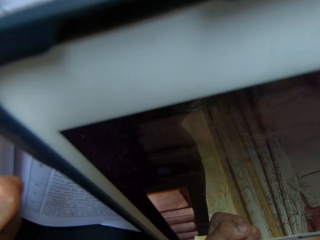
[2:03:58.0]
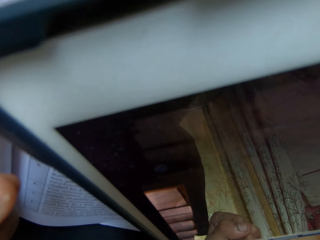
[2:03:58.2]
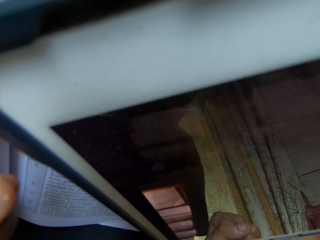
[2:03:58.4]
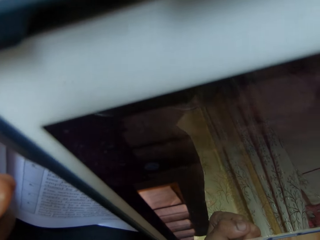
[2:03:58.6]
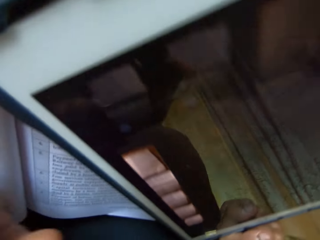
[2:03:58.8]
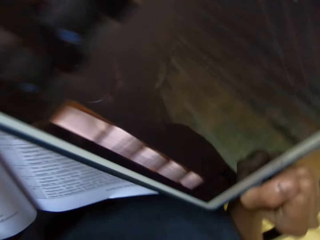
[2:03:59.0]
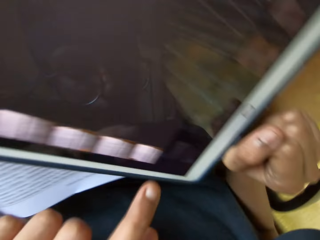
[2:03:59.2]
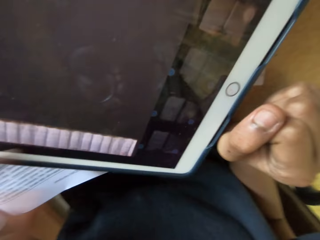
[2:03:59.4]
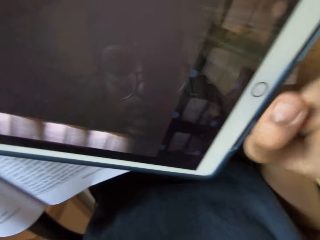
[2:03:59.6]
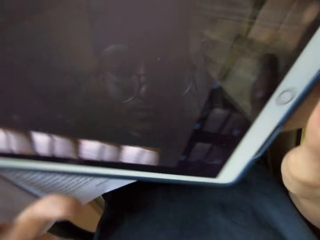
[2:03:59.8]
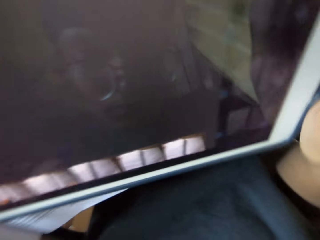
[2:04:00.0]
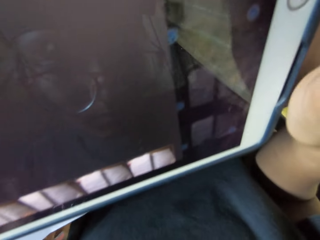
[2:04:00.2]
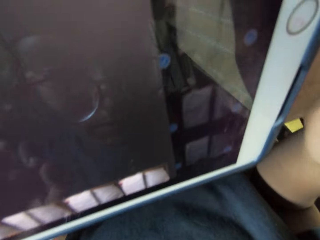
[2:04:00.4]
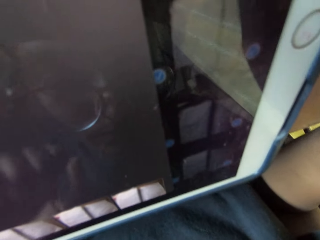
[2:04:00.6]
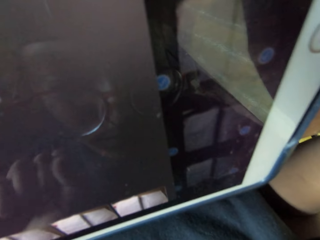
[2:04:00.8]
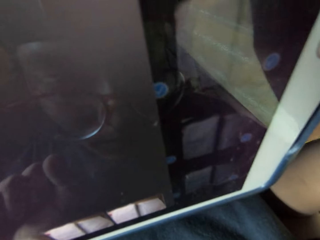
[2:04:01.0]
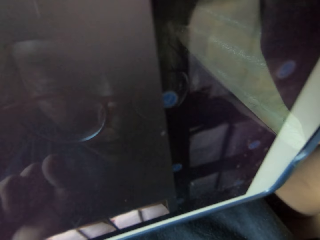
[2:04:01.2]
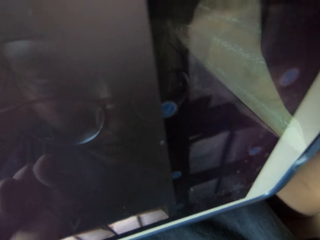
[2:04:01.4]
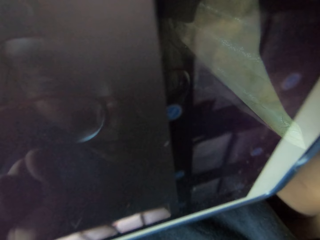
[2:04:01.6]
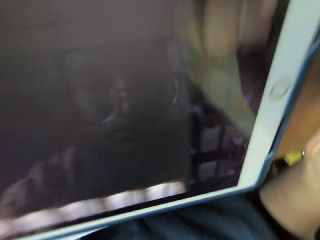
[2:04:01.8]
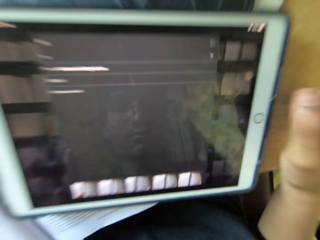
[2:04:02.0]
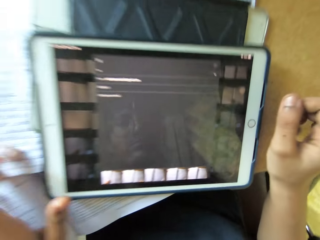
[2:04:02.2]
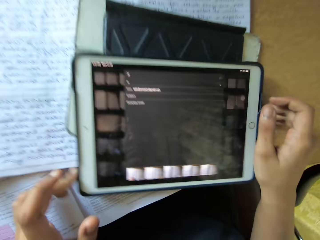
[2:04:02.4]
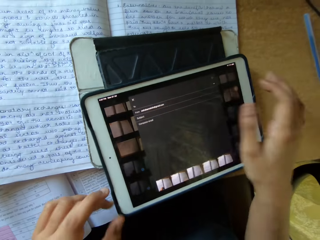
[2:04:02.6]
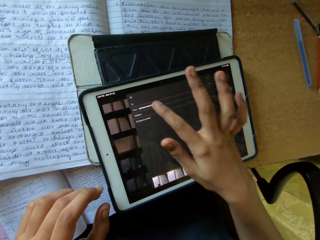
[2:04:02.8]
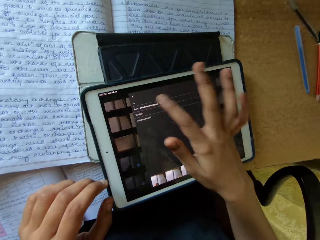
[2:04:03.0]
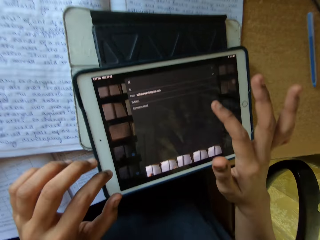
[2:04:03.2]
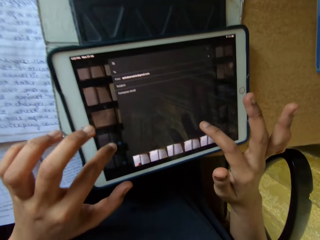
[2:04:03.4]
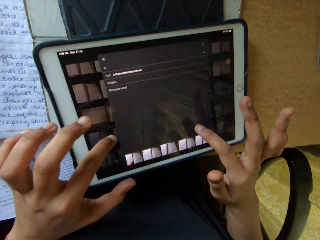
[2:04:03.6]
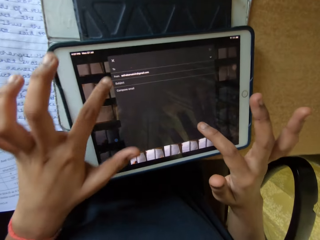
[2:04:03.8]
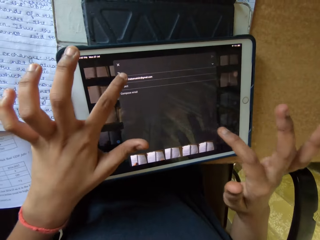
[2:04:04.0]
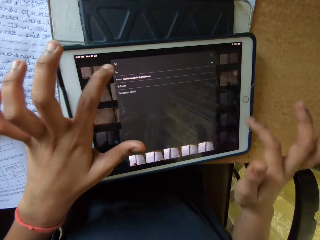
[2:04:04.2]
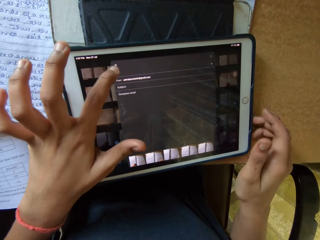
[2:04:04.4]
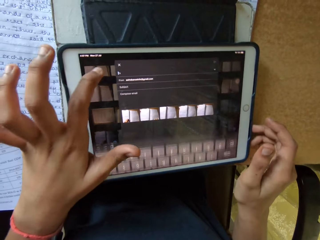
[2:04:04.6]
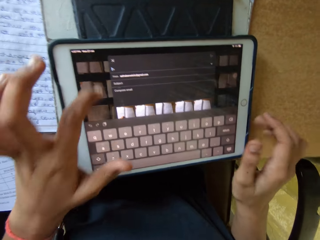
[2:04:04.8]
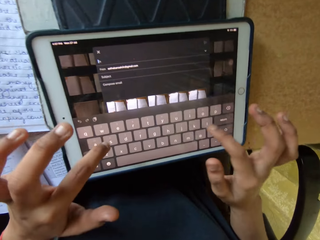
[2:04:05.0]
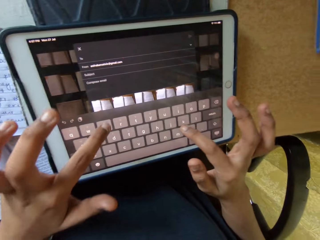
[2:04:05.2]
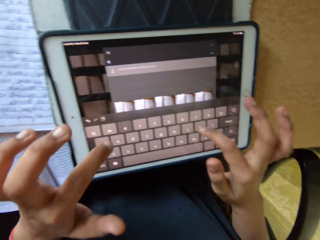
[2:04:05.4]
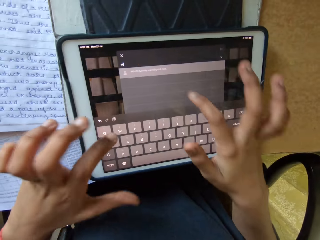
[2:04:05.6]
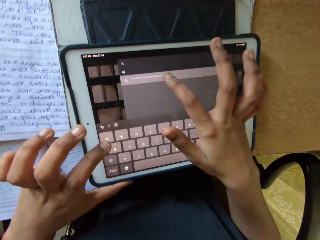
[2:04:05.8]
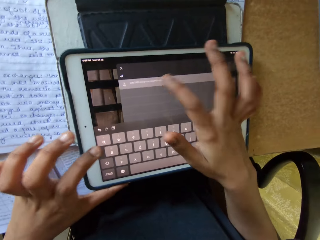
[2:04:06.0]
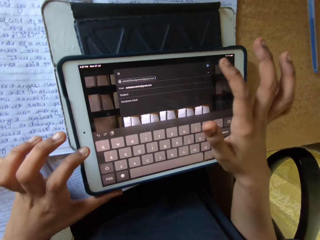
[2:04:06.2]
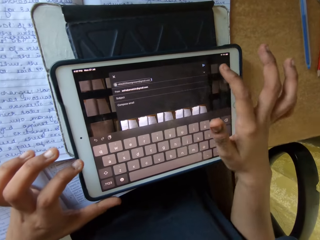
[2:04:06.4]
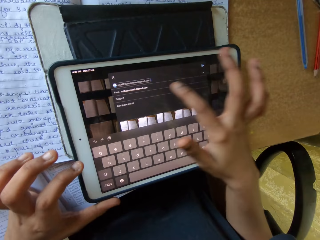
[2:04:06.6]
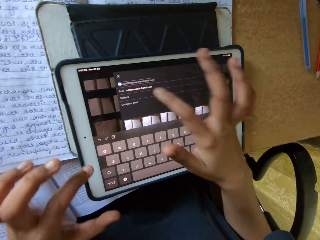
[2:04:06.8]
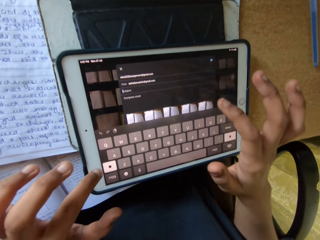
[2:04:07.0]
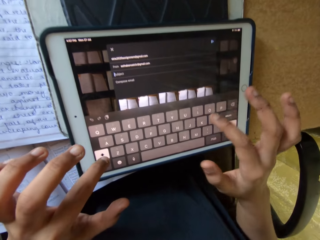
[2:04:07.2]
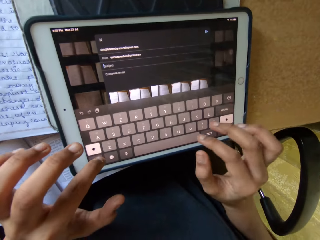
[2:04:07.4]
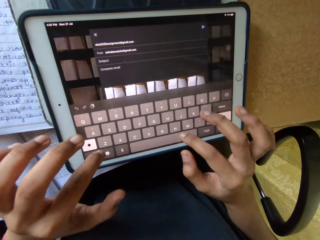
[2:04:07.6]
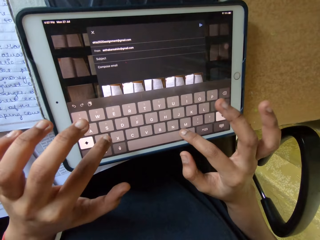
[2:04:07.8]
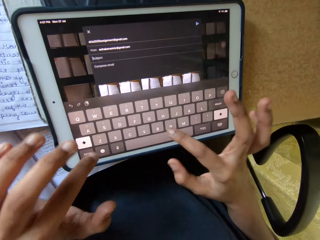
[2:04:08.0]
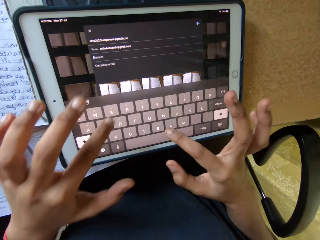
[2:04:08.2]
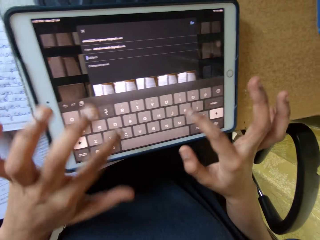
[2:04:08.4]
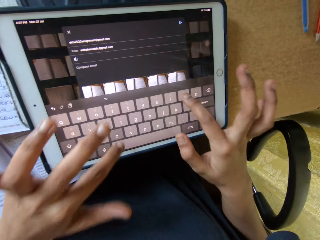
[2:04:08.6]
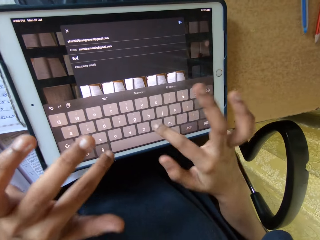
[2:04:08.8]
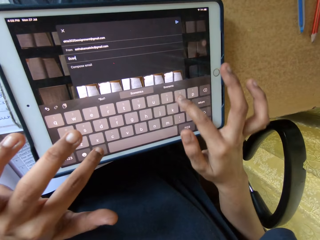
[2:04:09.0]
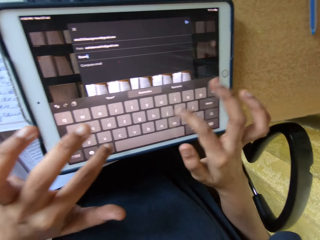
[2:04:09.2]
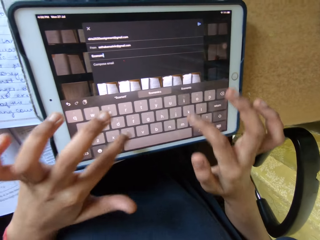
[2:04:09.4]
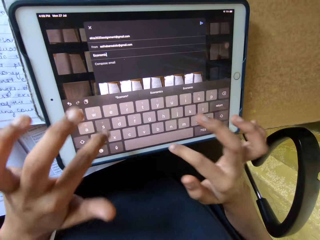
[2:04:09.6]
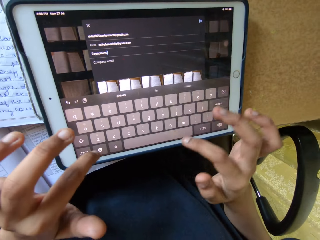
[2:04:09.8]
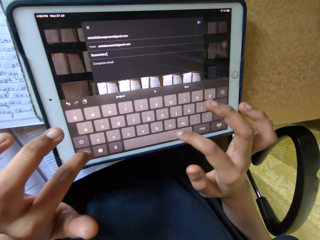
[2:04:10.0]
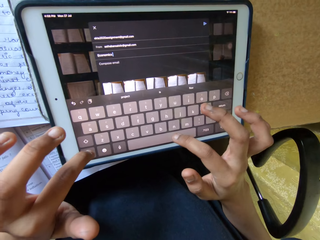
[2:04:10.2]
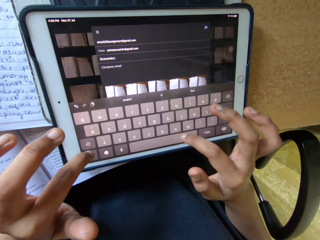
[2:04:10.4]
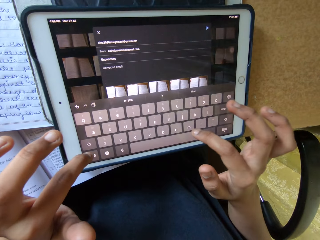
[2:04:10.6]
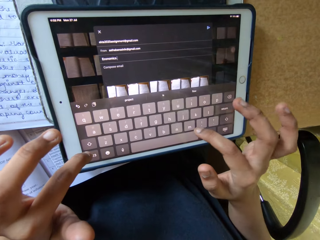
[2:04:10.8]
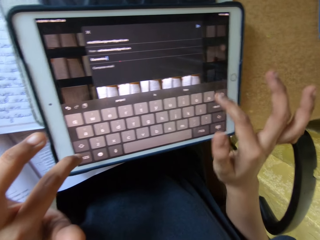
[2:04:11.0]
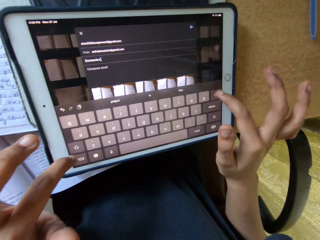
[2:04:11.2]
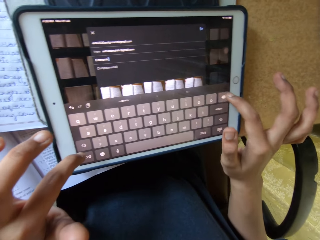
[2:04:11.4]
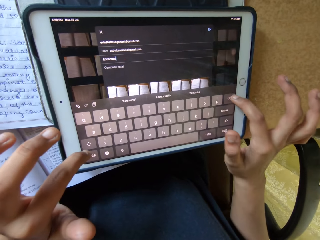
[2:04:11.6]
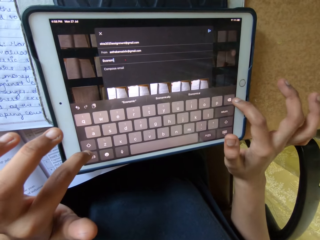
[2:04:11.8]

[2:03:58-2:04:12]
The camera wearer swipes folders on the tablet. They slightly move the tablet. They look at the tablet. They press the tablet. They key in on the tablet smart phone. They press the tablet. They type on the tablet.

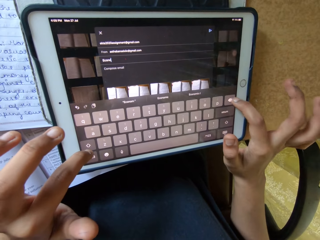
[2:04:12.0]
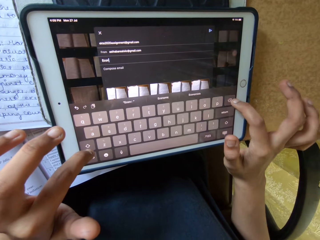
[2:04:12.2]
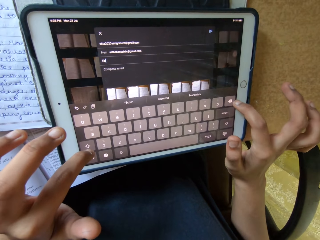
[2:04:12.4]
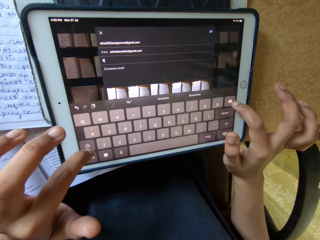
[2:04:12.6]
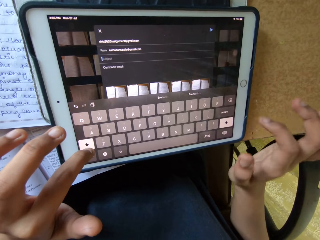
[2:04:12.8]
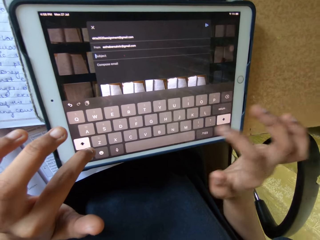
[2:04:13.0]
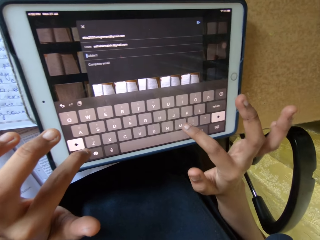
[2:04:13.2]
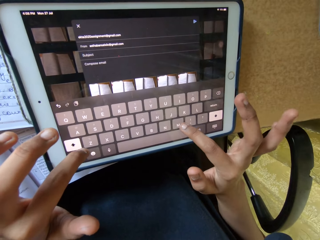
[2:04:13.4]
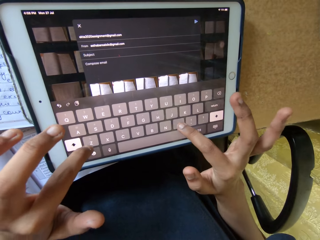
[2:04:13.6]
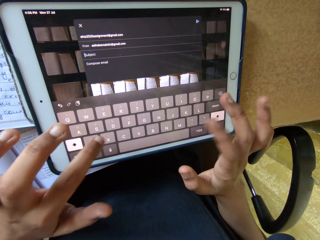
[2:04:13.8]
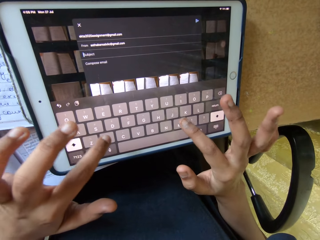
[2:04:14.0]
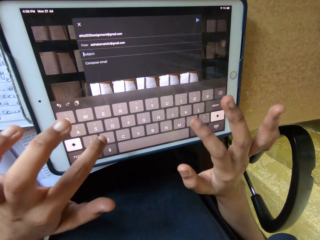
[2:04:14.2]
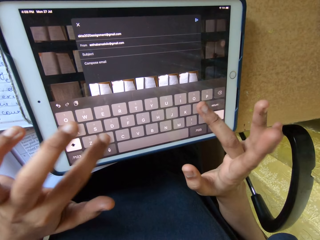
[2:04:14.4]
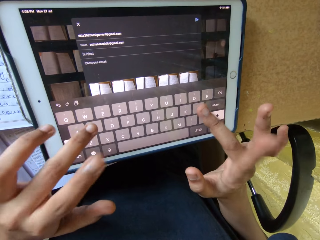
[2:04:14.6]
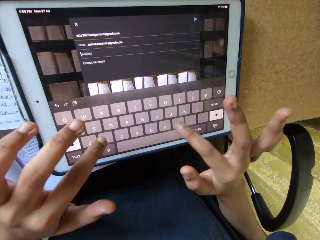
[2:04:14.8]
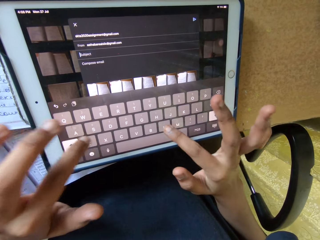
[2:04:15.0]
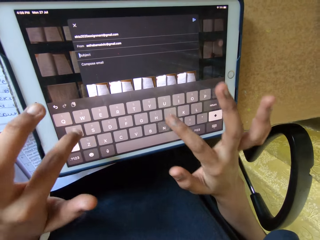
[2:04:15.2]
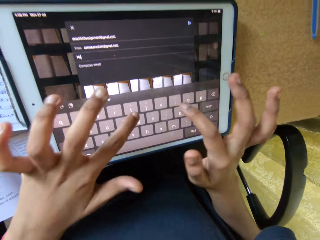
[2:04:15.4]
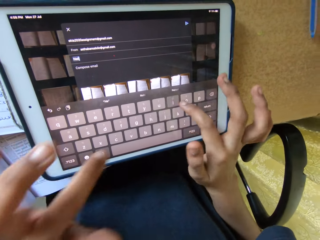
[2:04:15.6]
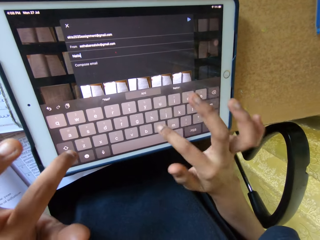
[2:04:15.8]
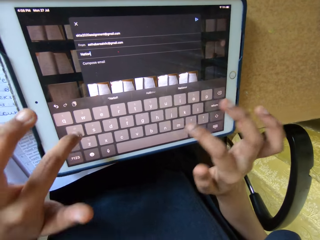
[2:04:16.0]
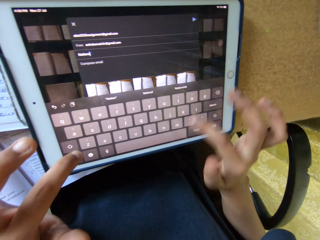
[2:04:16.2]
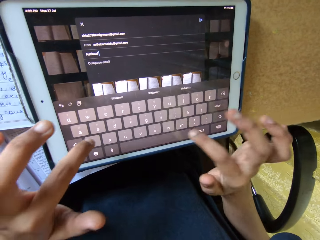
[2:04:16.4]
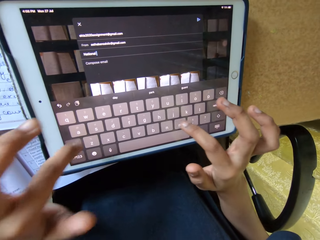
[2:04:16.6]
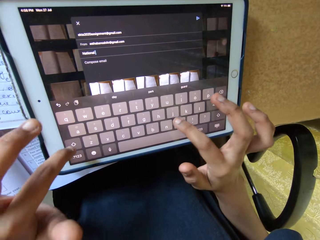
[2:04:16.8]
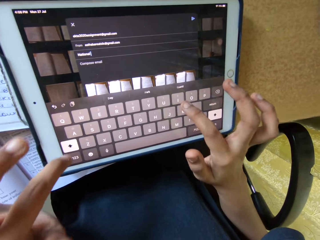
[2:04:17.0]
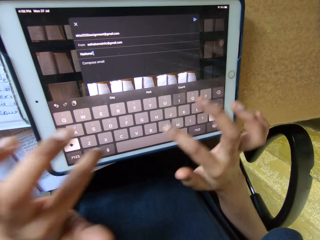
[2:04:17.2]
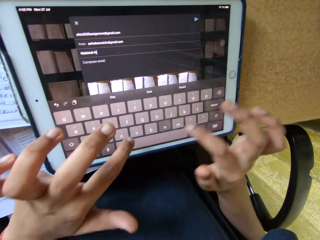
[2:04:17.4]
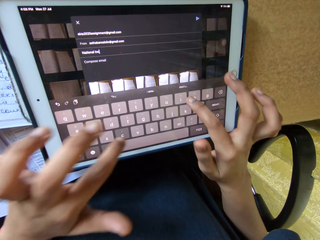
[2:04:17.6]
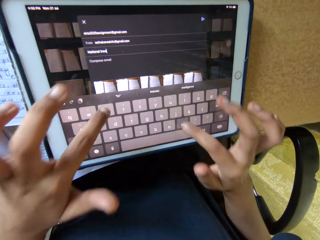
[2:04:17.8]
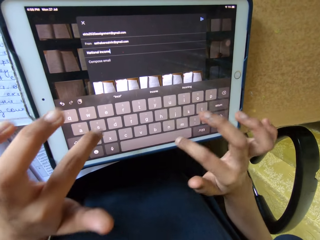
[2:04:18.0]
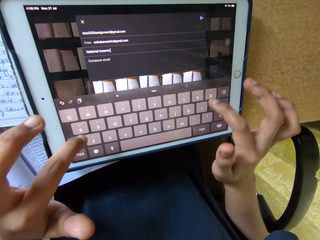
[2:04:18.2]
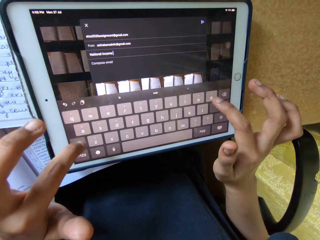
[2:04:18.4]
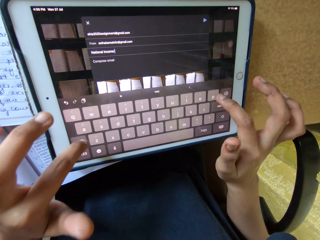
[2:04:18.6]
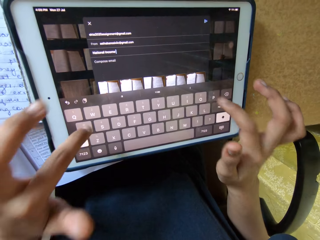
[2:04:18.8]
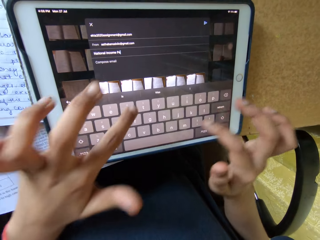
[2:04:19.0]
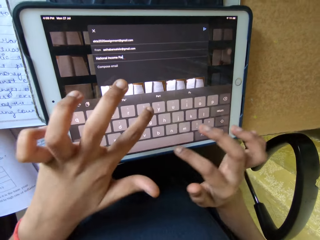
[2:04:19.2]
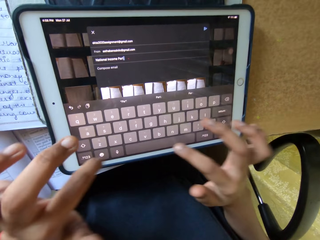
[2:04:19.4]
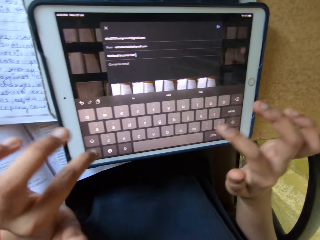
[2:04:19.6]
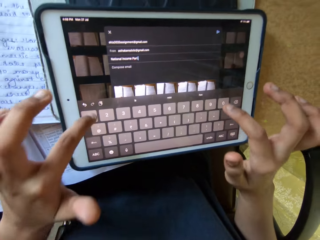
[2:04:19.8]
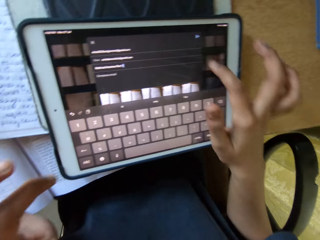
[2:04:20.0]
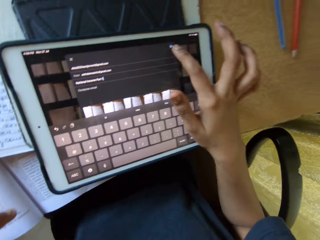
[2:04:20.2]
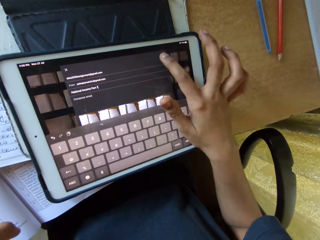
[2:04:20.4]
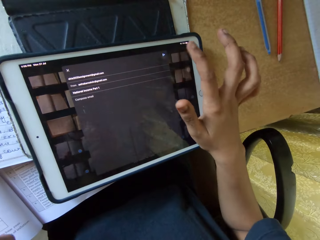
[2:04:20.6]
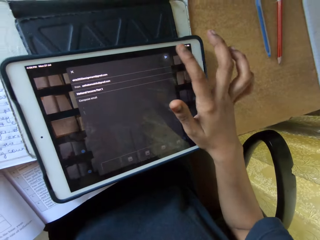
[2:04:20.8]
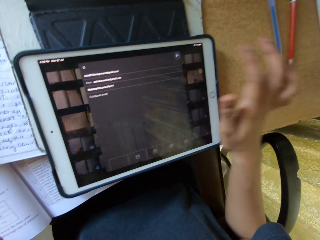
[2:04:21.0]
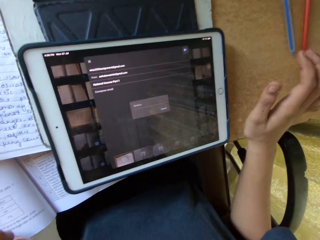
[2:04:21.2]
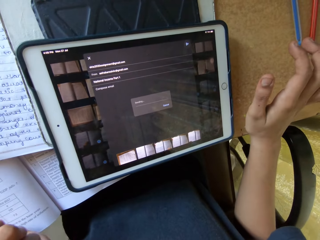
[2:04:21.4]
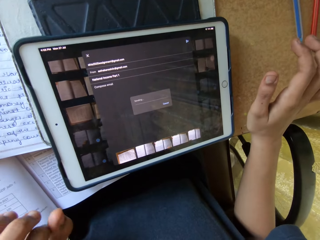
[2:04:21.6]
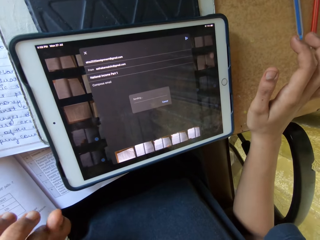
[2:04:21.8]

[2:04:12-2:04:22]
The camera wearer uses the tablet smart phone. They press the tablet.
